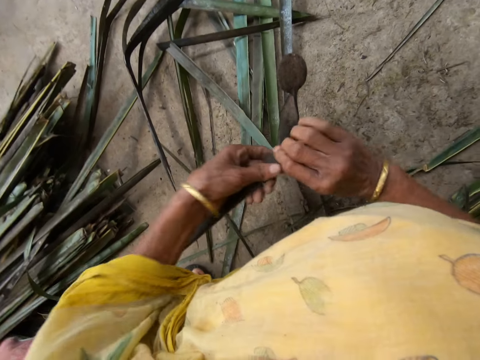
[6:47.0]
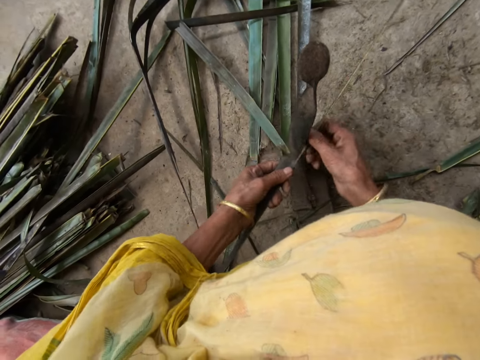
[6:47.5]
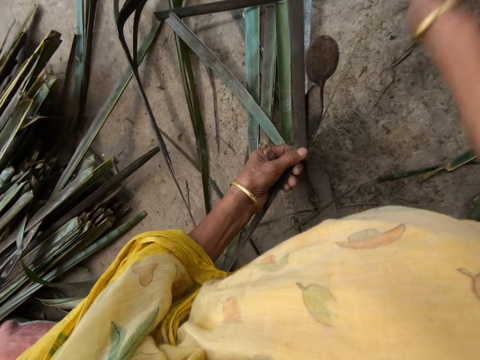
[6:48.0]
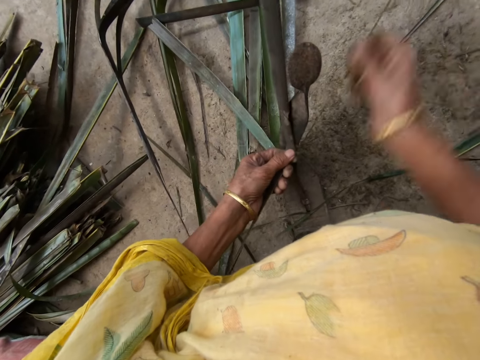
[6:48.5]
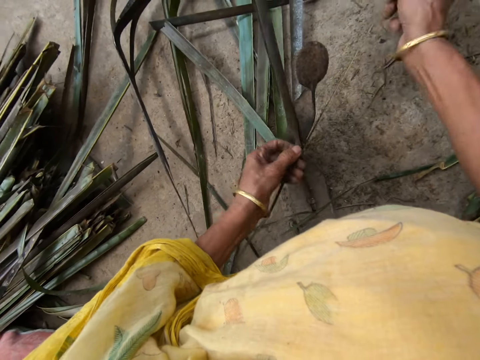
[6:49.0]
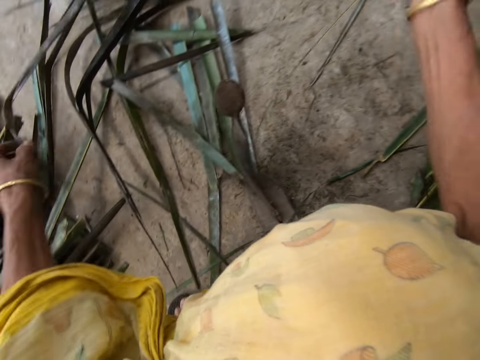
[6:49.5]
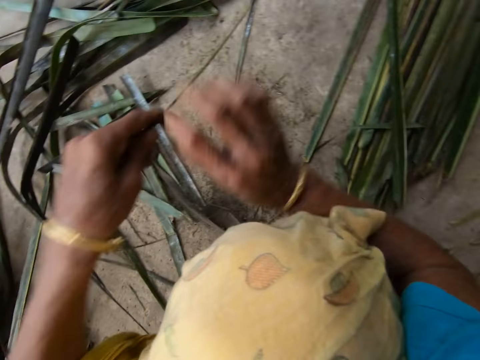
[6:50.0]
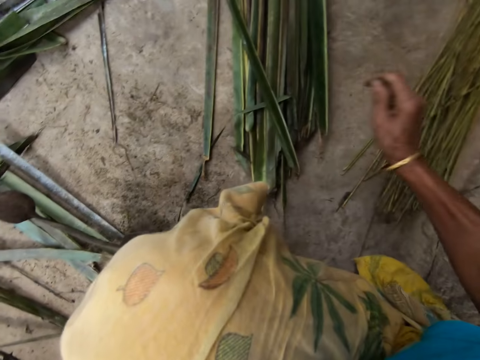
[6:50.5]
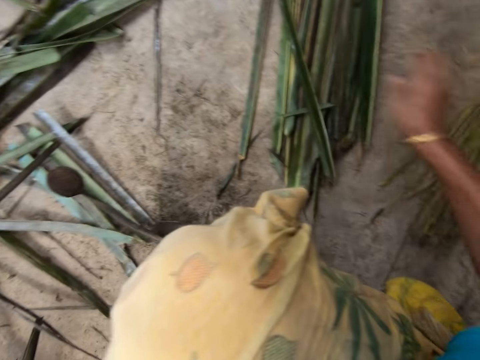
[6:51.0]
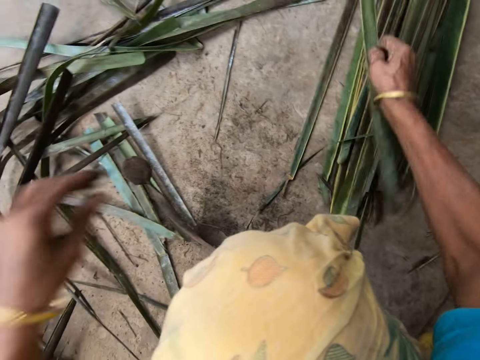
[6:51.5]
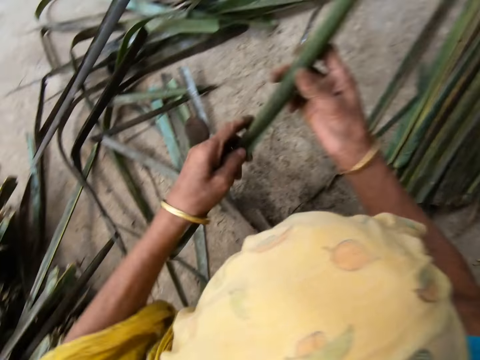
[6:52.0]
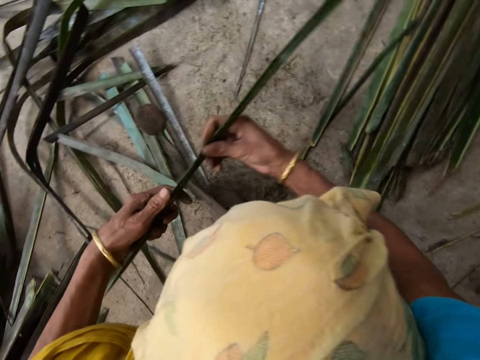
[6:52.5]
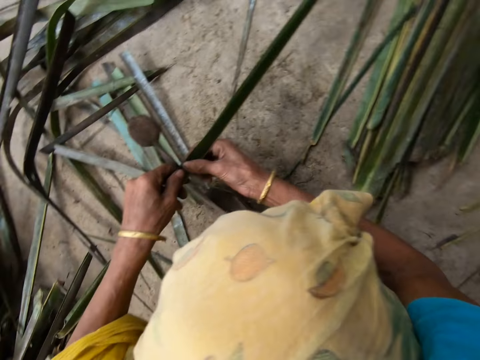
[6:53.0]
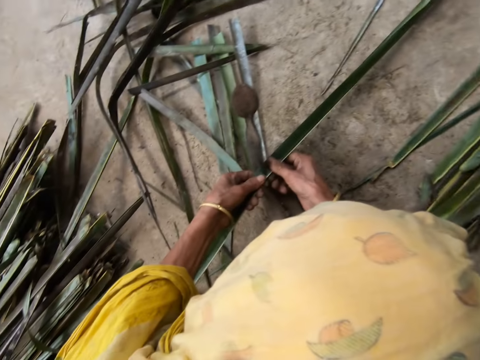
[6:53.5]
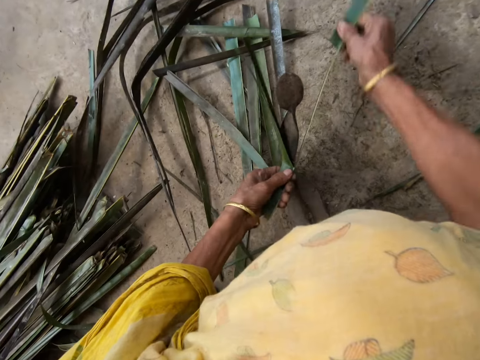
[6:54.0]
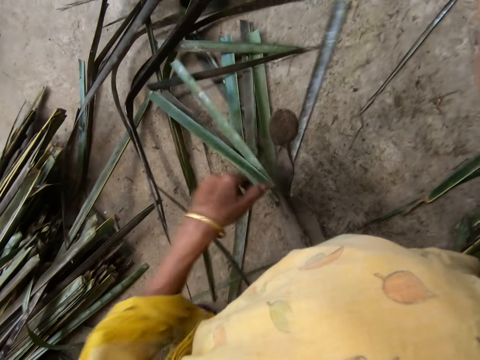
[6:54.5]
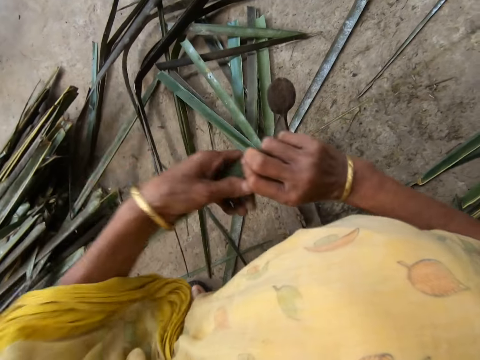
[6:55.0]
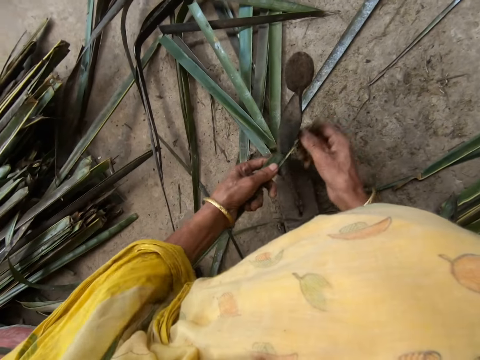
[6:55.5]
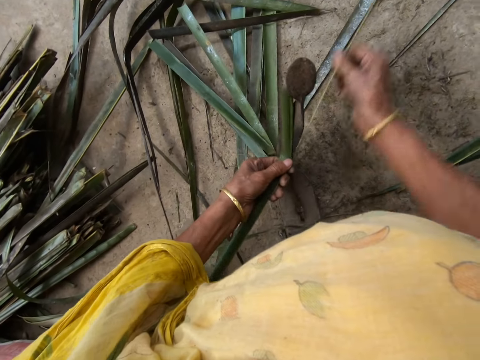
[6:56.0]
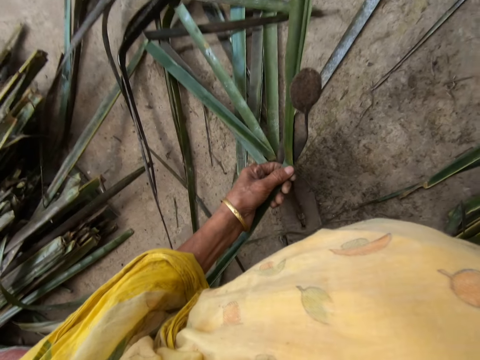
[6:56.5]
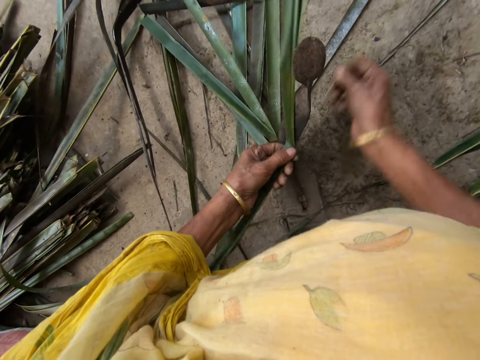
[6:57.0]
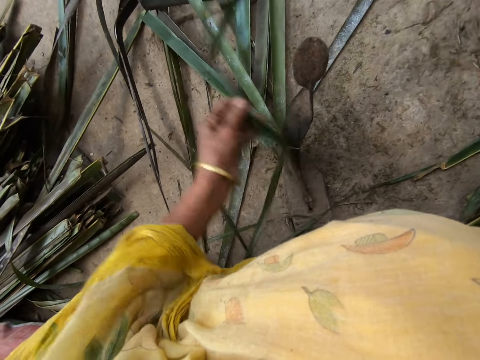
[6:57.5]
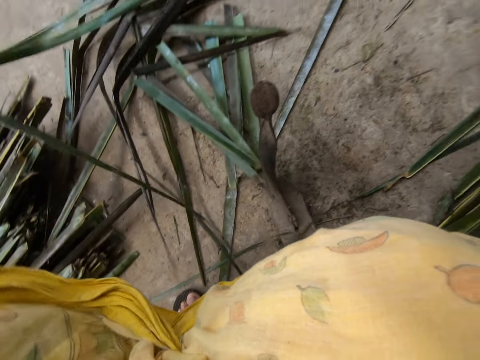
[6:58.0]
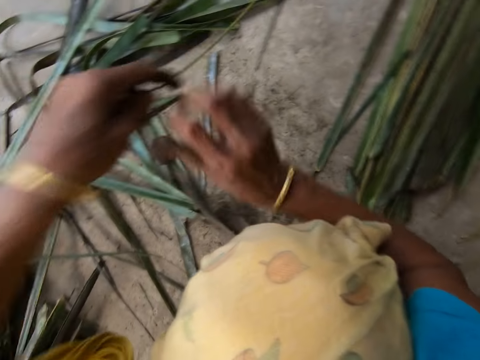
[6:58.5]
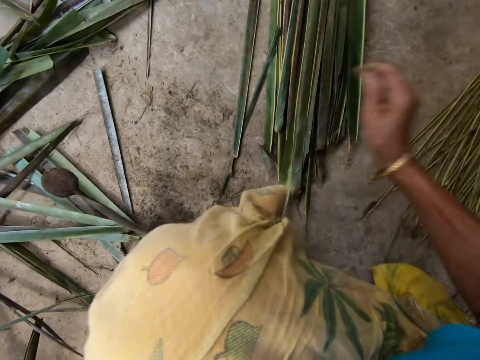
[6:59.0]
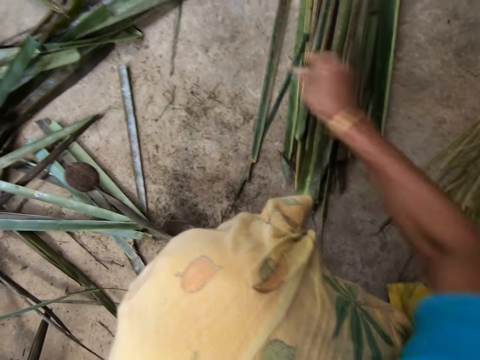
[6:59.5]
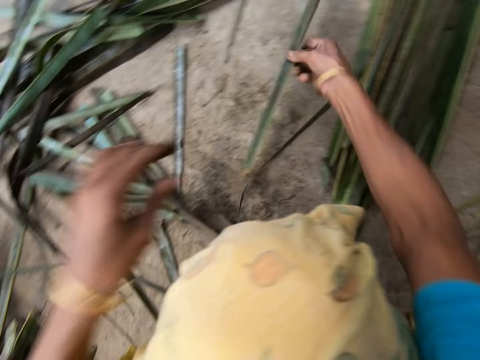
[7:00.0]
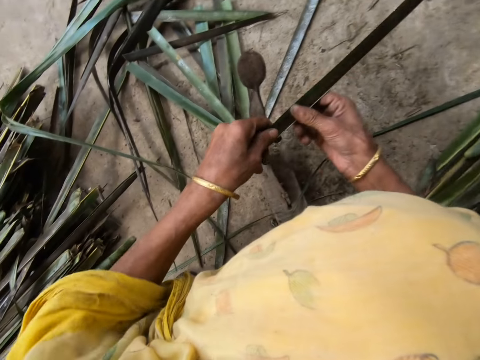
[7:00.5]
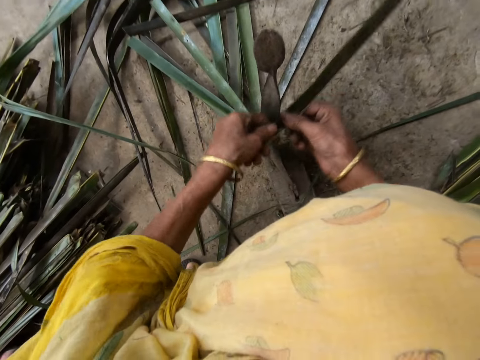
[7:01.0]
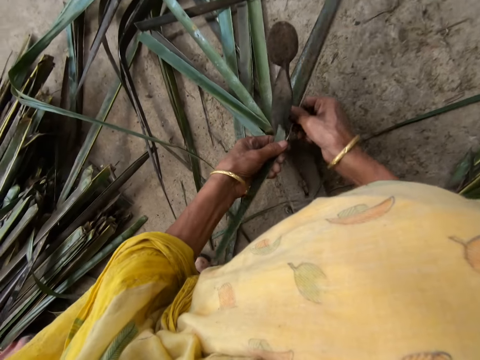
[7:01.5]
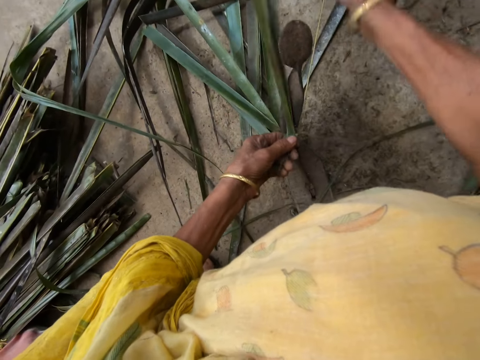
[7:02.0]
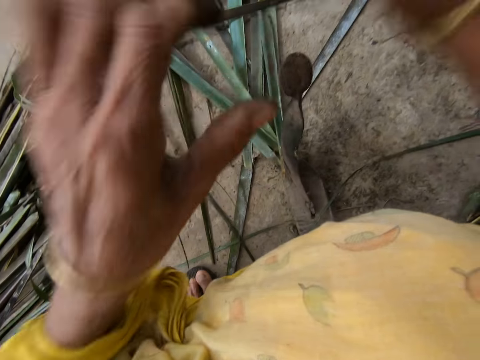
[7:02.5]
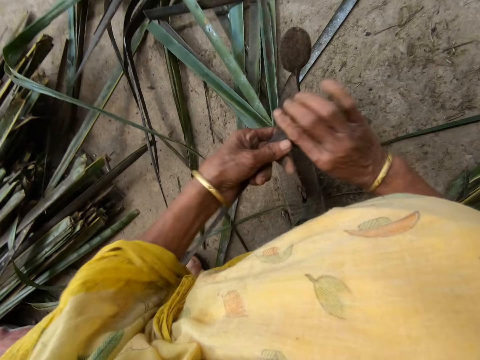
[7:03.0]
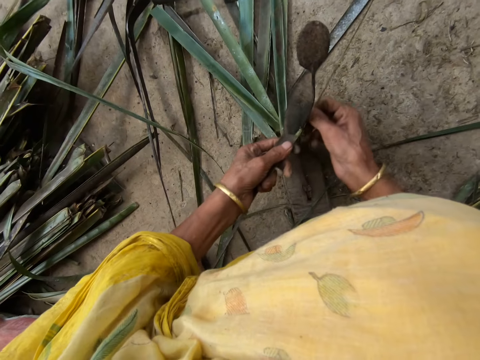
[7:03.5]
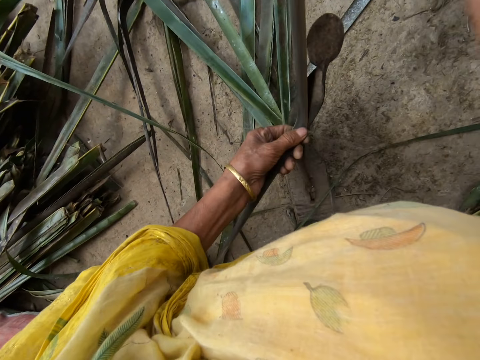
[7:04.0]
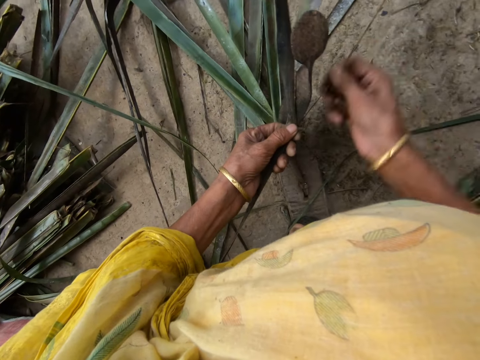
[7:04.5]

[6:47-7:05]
The camera wearer collects the cattail sticks. She drops the filed palm frond on the floor with her right hand. She picks a piece of palm frond or cattail leaves from the floor with her right hand. She splits the cattail leaves. She files the palm frond with the file with both hands. She collects the cattail sticks. She drops the filed palm frond on the floor with her right hand. She picks a piece of palm frond from the floor with her right hand. She splits the cattail leaves. She files the palm frond with the file with both hands.

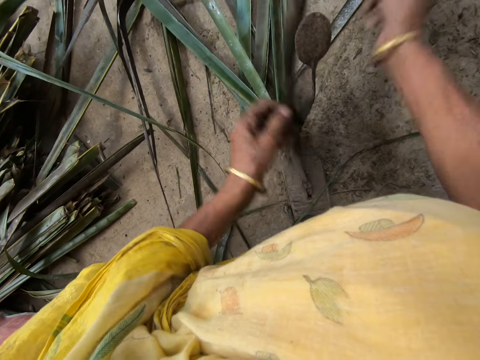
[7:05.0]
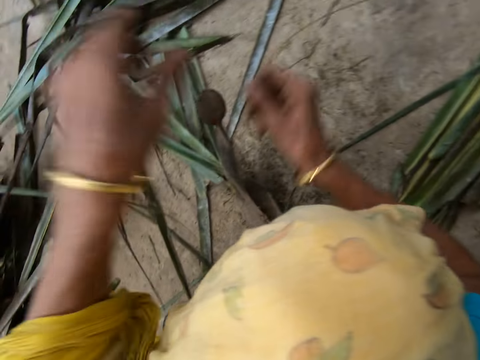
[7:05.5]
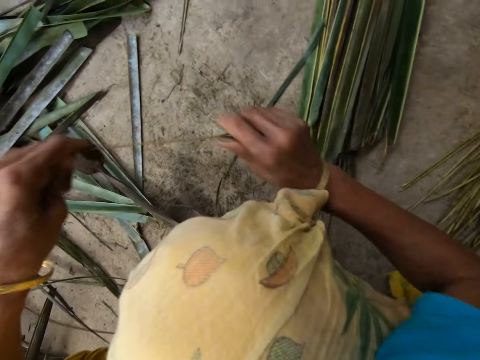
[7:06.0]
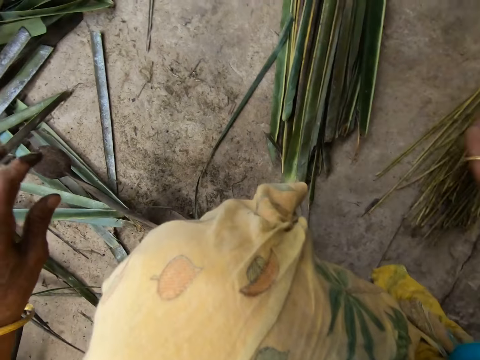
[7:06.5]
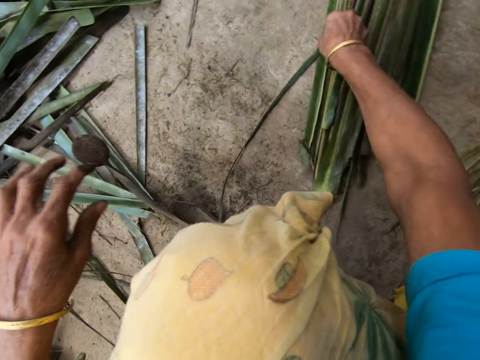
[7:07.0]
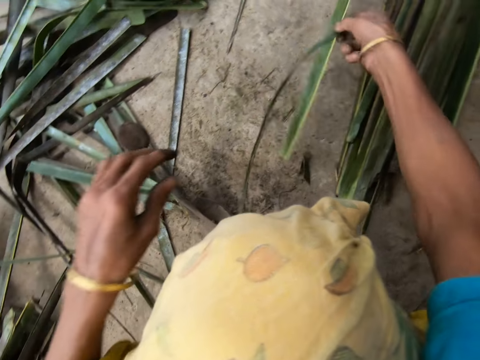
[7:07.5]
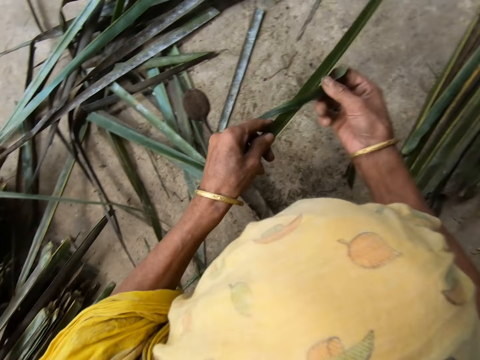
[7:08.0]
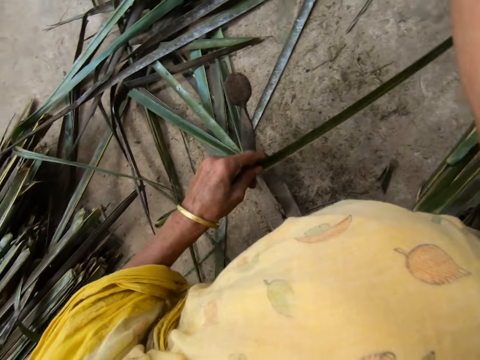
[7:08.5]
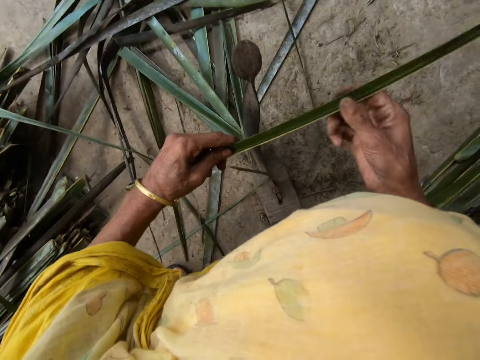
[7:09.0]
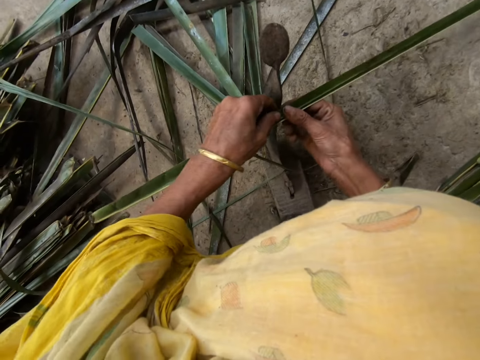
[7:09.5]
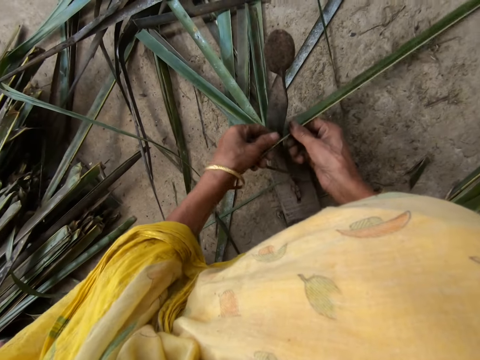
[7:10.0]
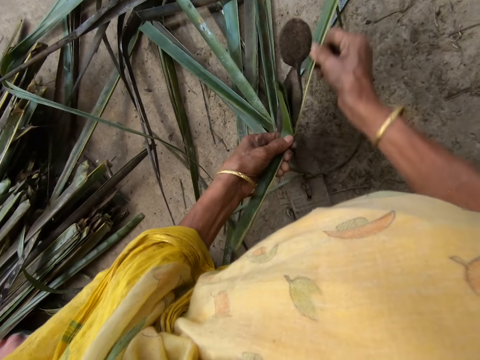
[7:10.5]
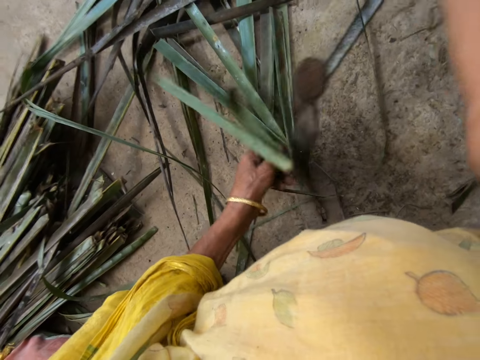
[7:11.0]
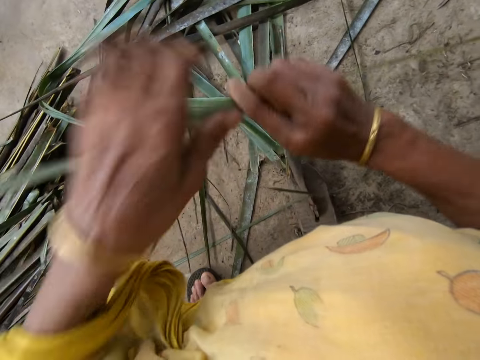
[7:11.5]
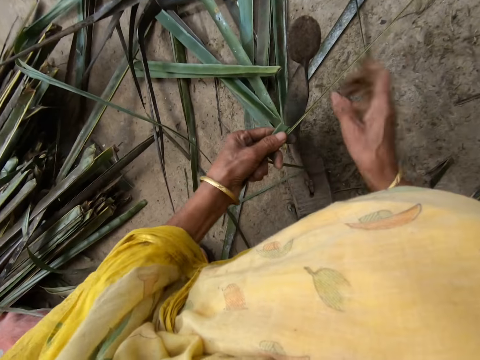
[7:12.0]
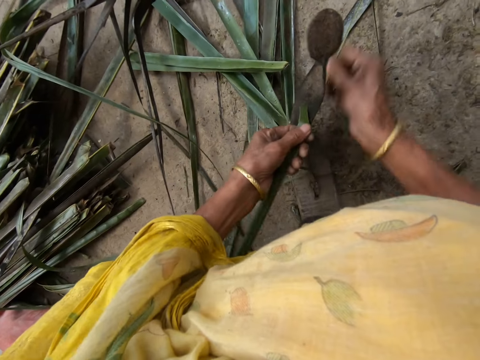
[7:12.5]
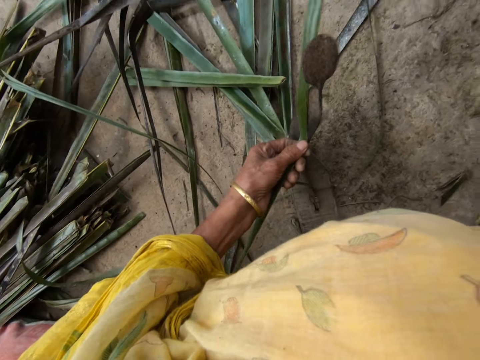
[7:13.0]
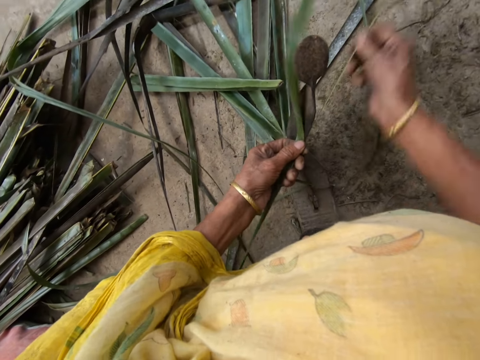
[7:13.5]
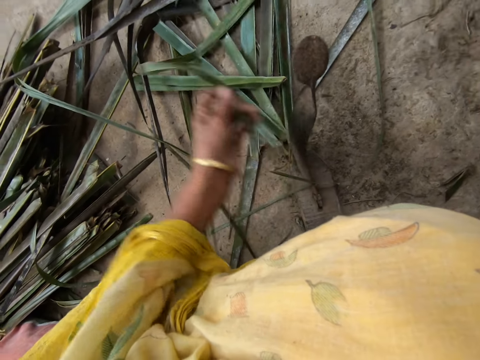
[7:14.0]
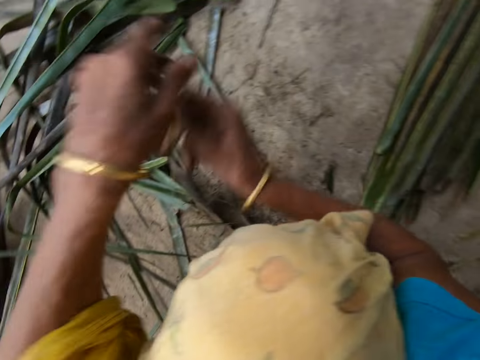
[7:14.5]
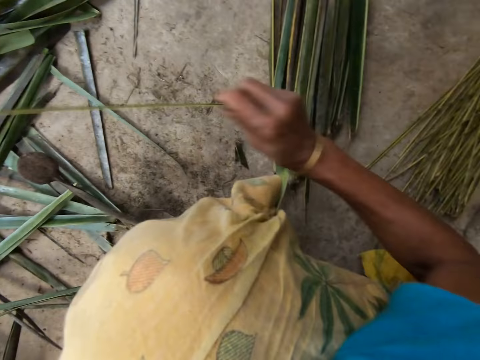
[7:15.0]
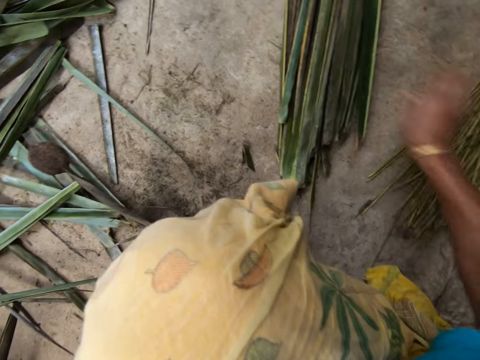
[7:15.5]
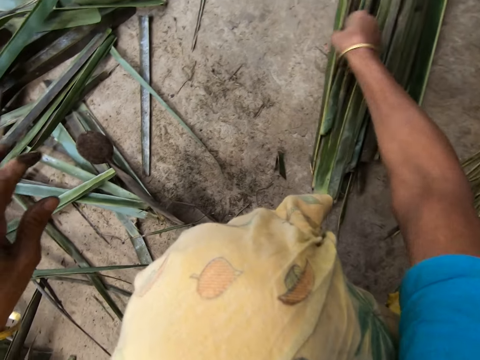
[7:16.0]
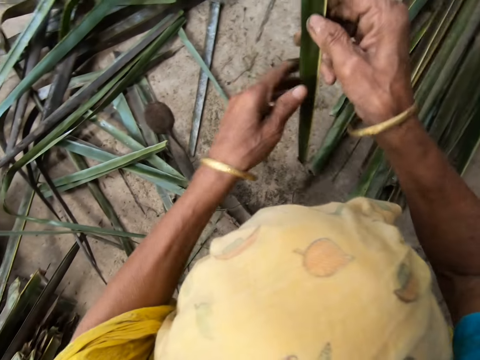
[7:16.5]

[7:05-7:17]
The camera wearer drops the filed palm frond on the floor with her right hand. She collects the cattail sticks. She picks a piece of palm frond or cattail leaves from the floor with her right hand. She removes the unwanted cattail leaves. She separates palm fronds with her right hand. She splits the cattail leaves. She files the palm frond with the file with both hands. She drops the filed palm frond on the floor with her right hand. She collects the cattail sticks. She picks a piece of palm frond from the floor with her right hand.
